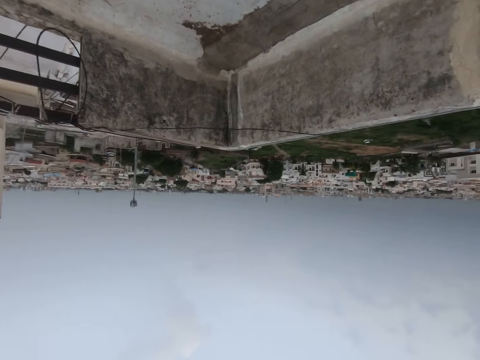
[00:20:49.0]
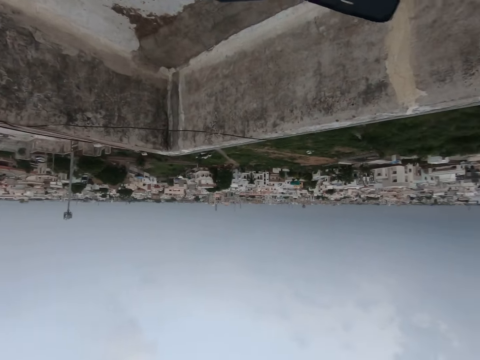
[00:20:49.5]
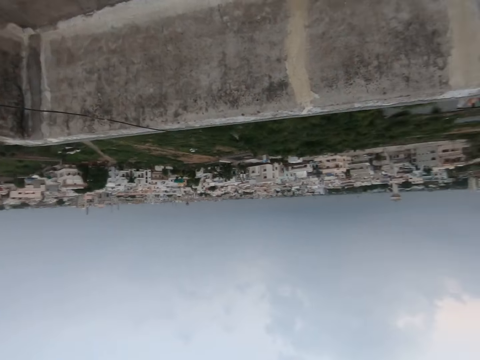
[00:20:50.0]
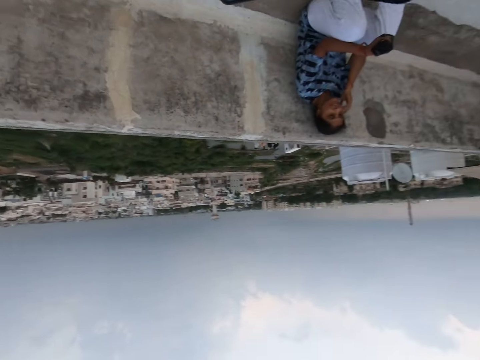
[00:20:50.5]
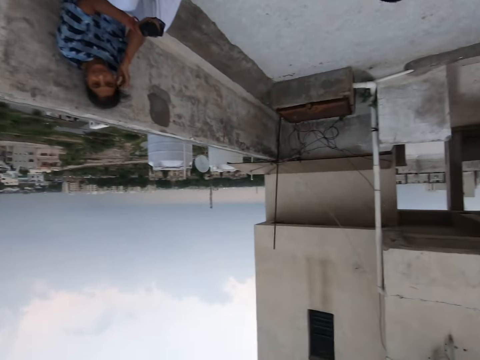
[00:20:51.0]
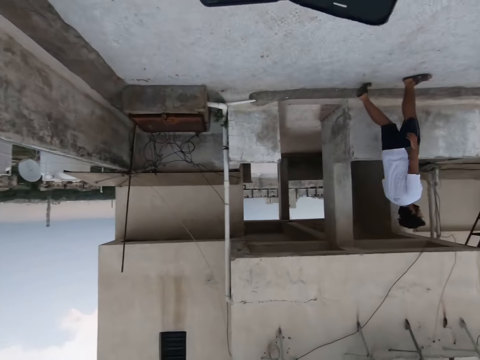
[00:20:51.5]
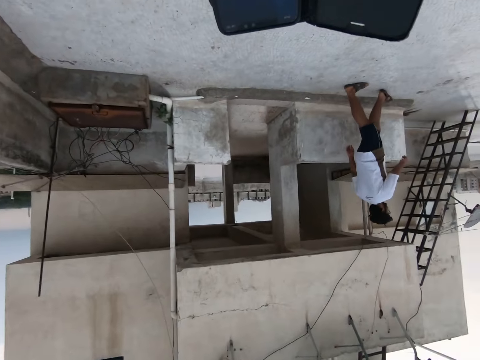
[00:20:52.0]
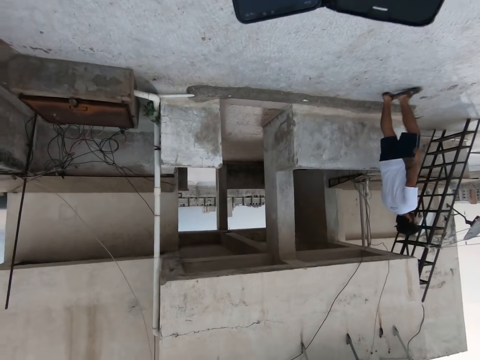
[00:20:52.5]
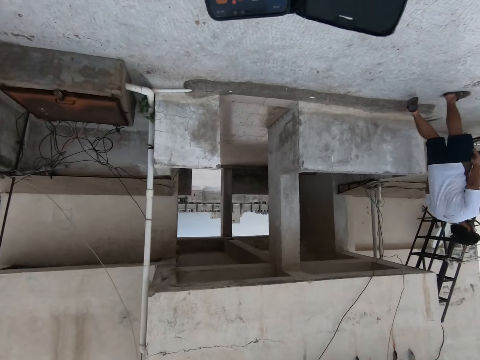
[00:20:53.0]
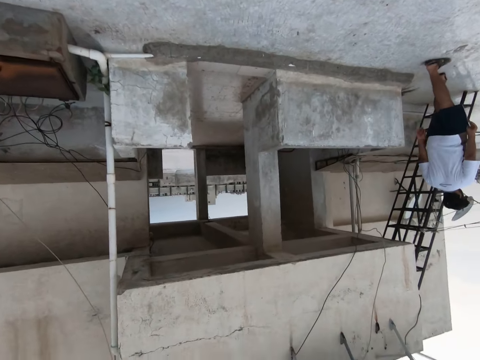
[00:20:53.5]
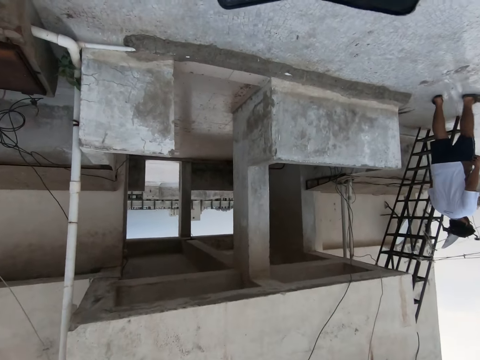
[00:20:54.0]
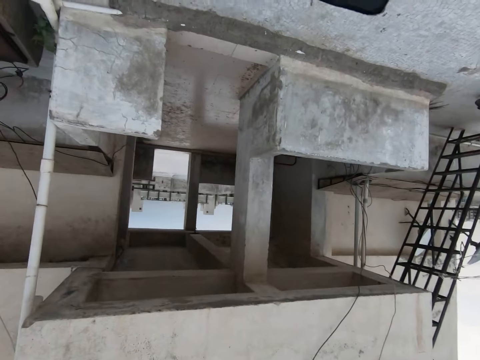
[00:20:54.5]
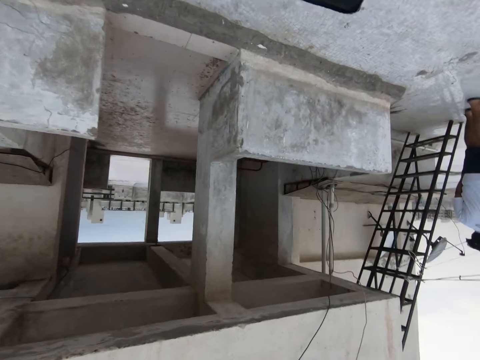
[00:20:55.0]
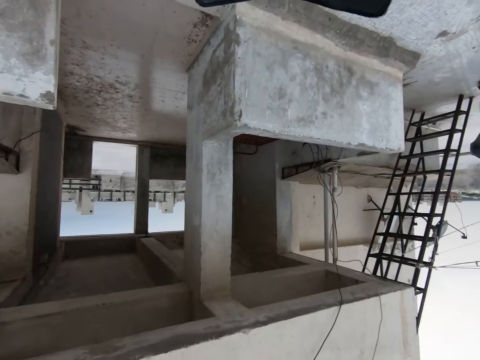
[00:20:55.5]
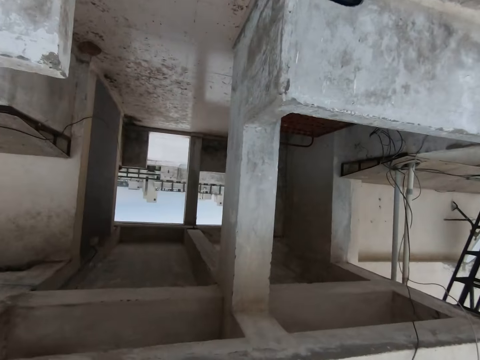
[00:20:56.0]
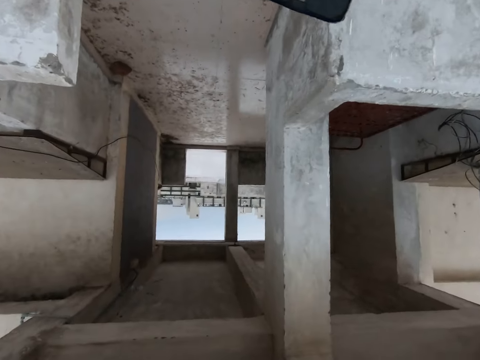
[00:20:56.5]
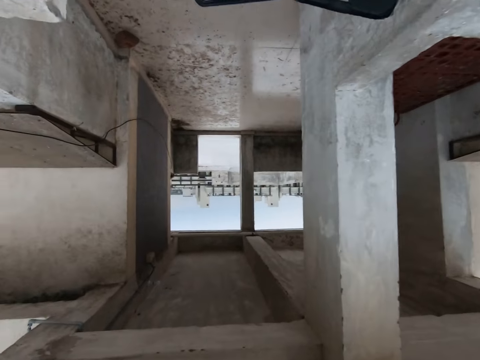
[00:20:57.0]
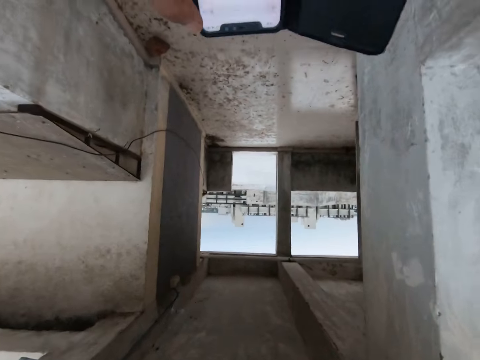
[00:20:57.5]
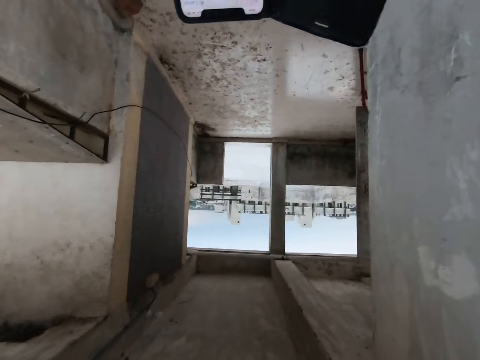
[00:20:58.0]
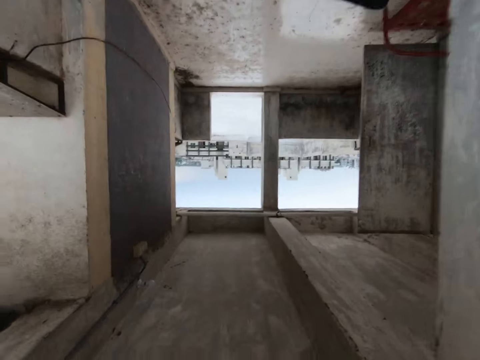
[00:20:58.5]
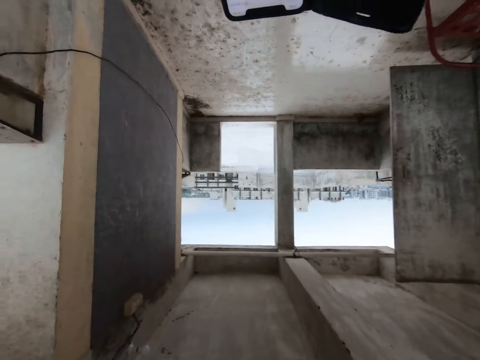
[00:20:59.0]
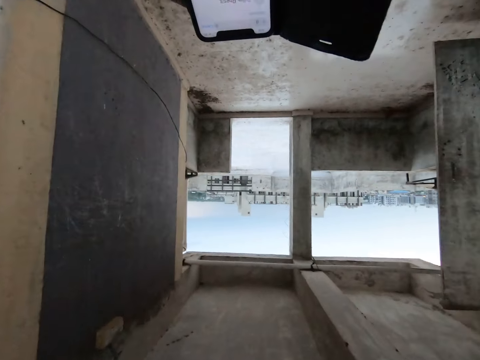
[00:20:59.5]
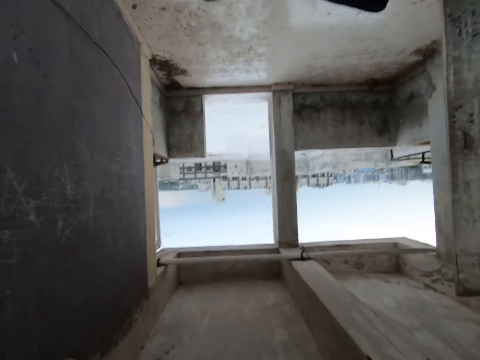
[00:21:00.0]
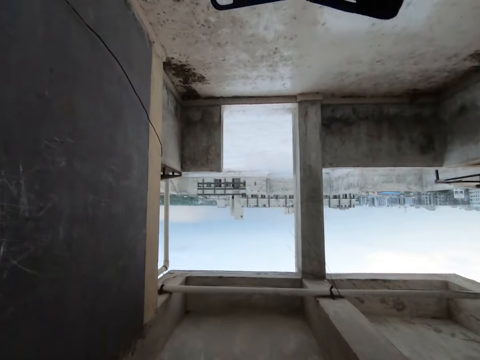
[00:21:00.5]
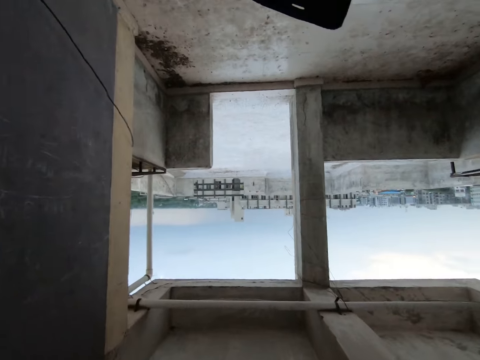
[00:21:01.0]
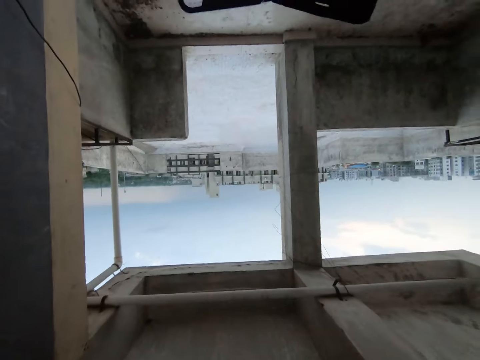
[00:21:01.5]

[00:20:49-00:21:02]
The camera wearer turns around. They walk. They operate the phone.

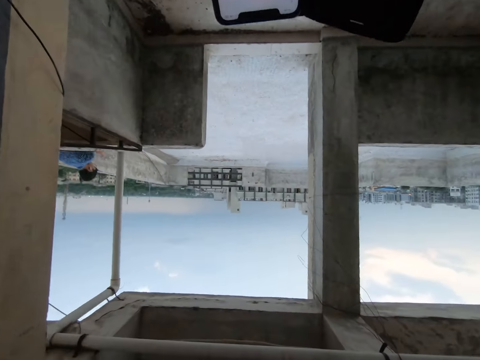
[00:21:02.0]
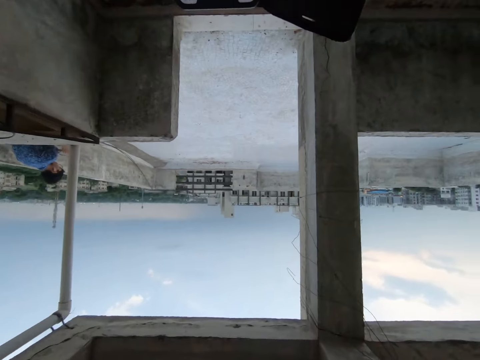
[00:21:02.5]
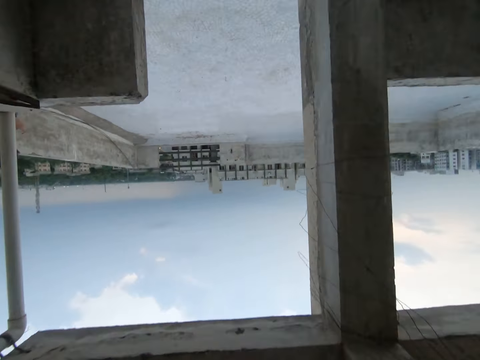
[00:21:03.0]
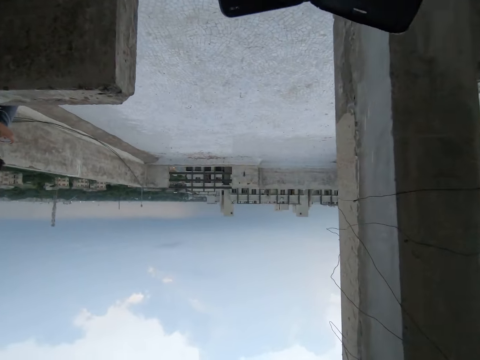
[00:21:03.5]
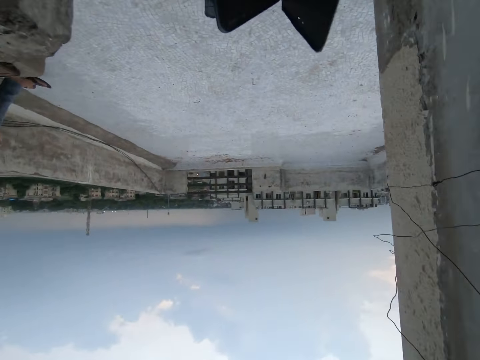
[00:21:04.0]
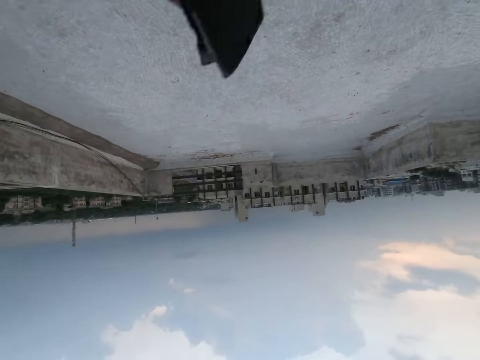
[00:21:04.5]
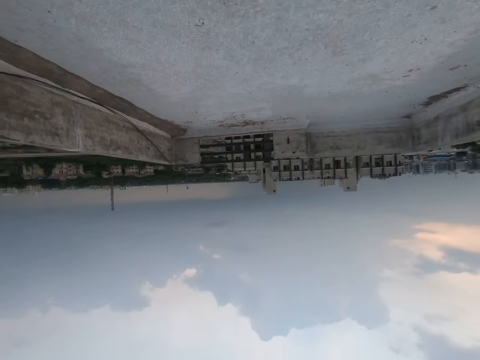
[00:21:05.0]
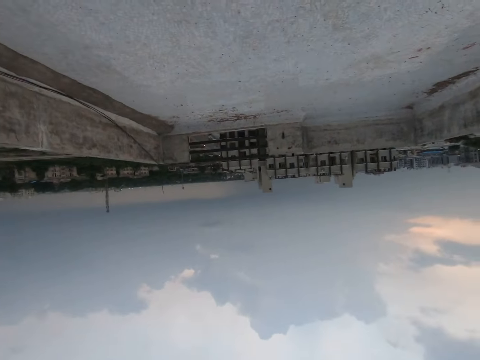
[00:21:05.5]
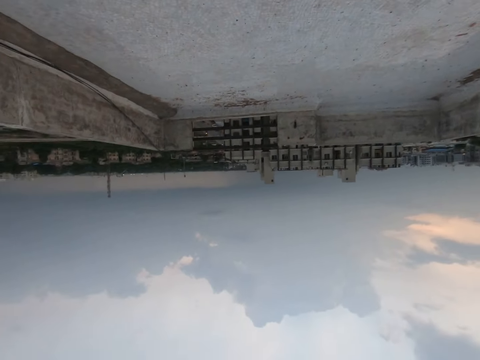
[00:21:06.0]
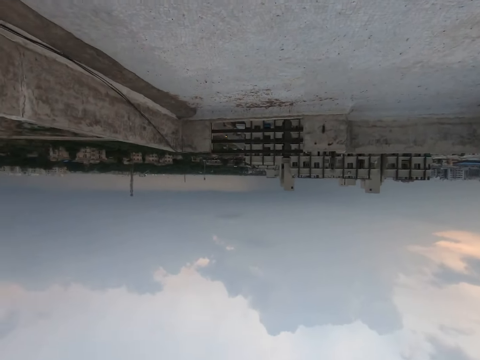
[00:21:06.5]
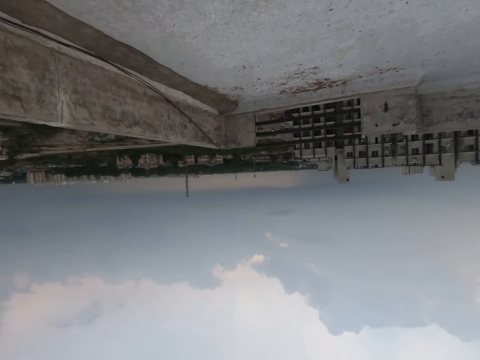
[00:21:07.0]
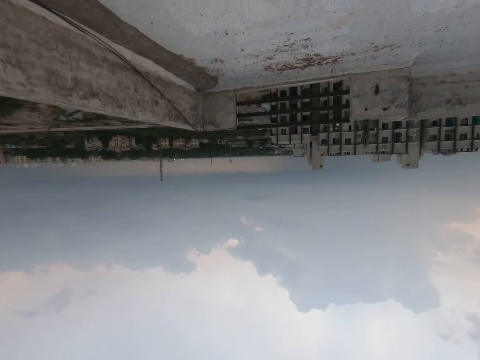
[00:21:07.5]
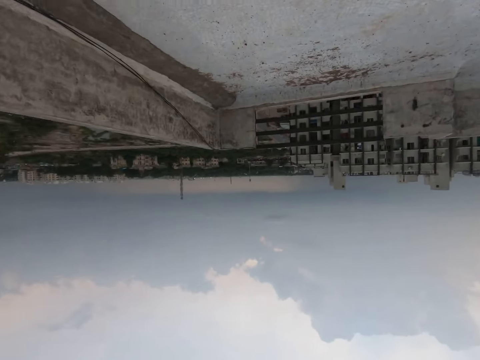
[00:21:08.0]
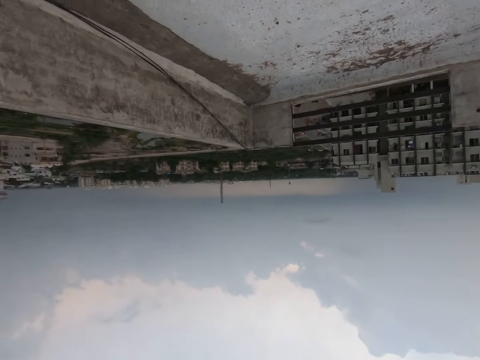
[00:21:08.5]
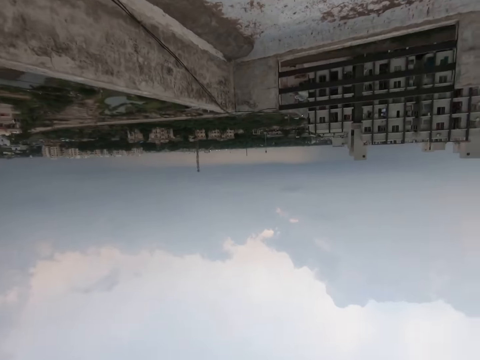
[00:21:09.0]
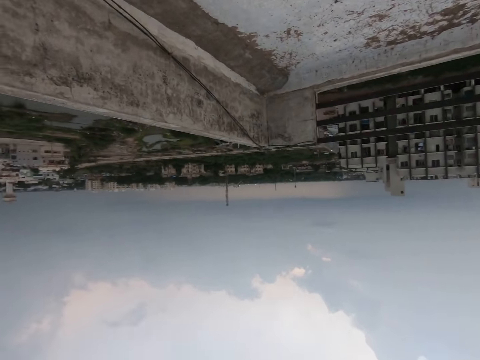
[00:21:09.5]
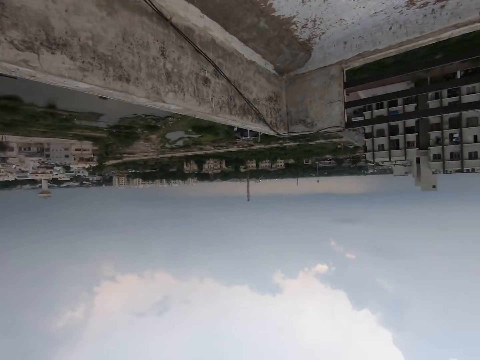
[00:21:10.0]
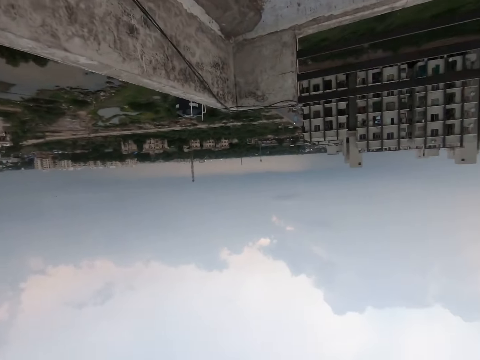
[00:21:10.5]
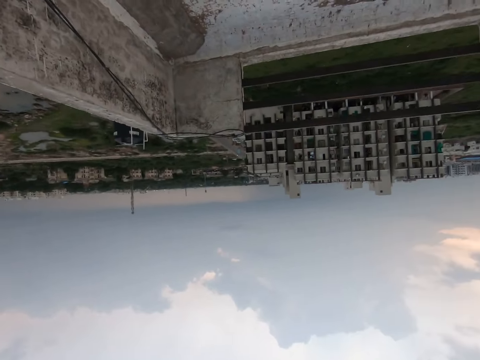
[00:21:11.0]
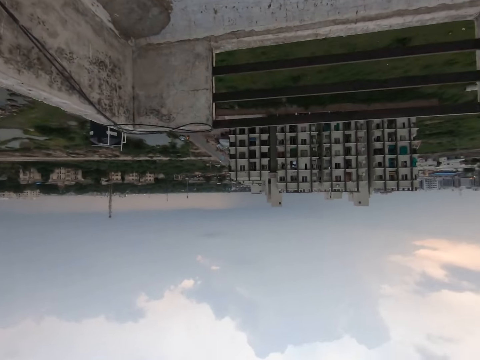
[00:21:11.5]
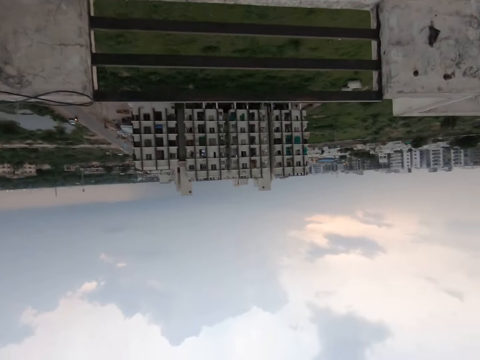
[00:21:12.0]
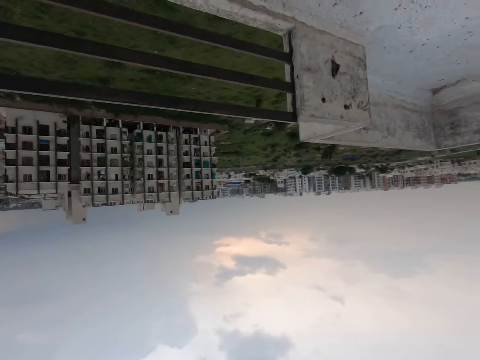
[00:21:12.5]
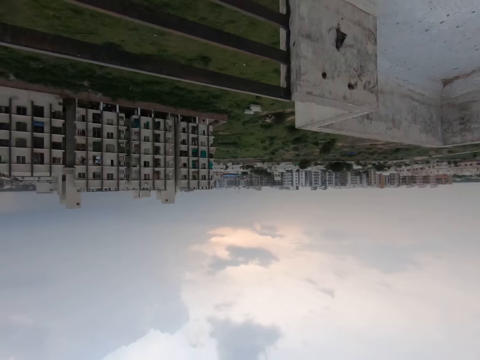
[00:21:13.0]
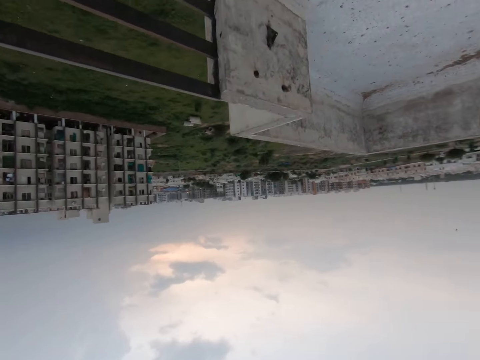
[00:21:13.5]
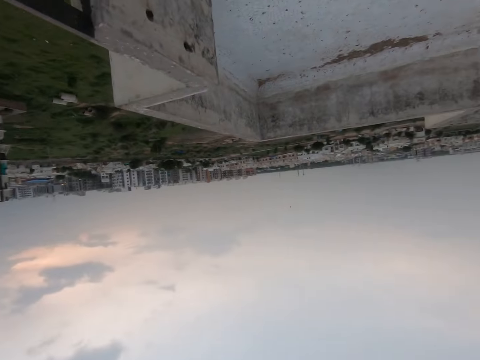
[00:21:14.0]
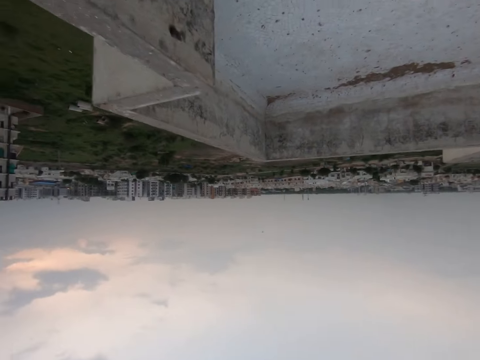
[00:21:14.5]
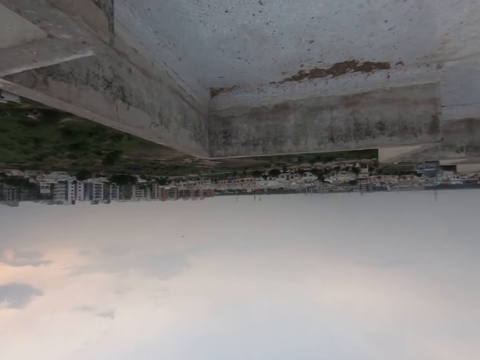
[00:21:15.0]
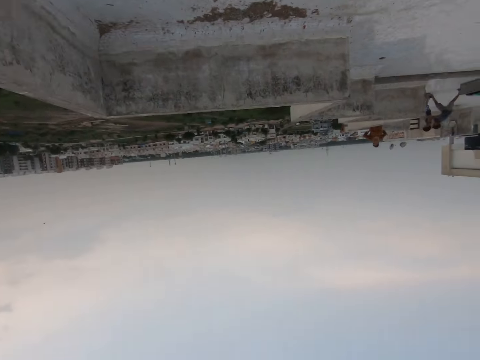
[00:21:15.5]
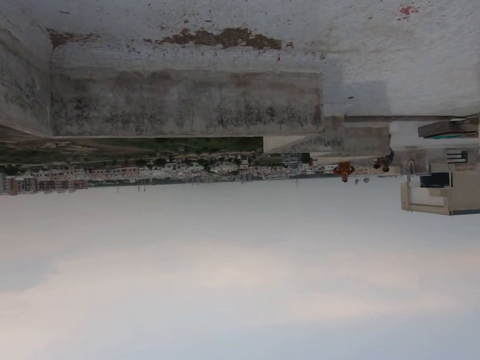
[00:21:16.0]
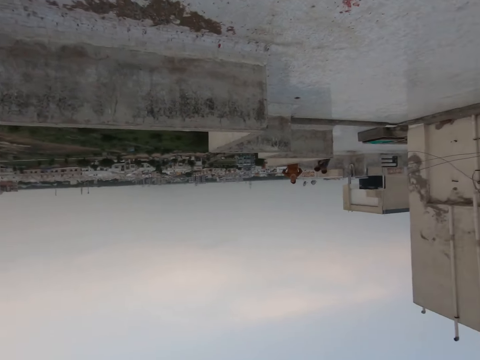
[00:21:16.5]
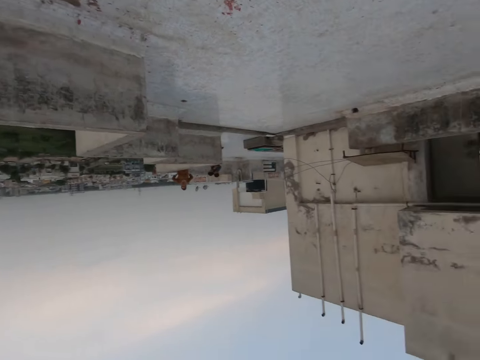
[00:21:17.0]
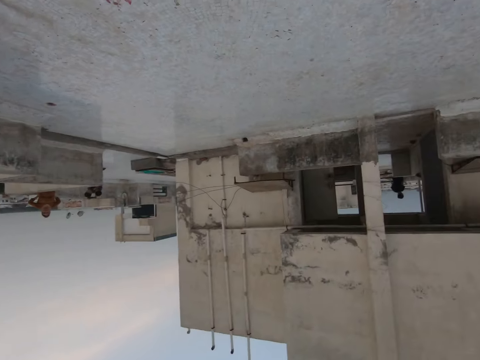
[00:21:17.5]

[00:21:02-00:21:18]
The camera wearer closes the phone. They raise hands. They look around. They walk.
